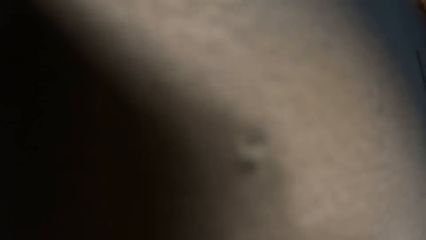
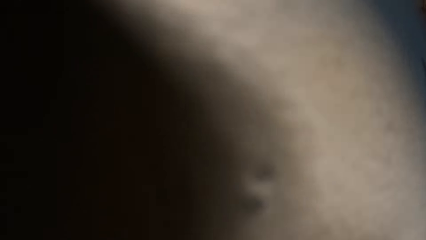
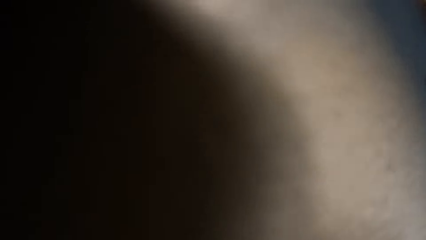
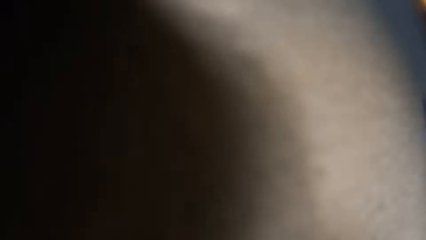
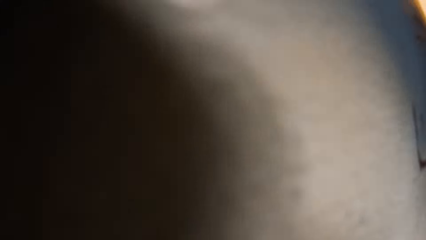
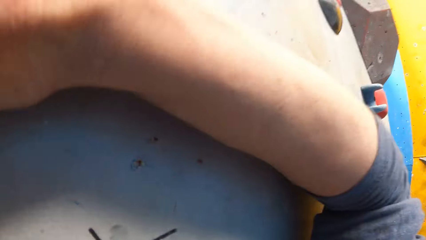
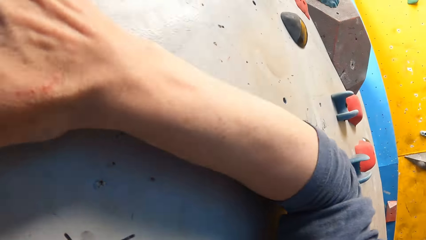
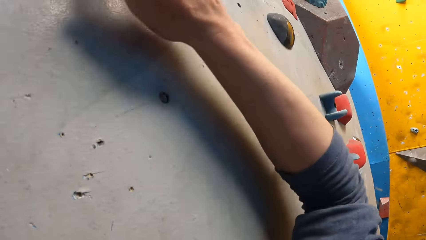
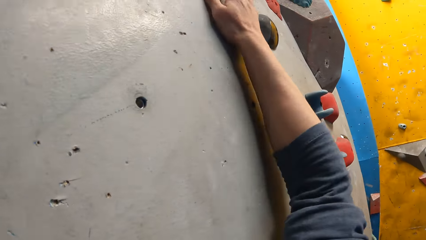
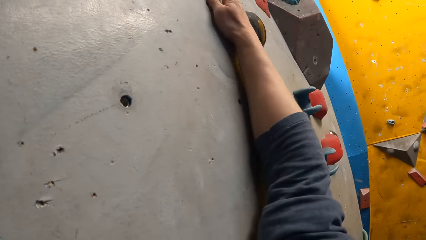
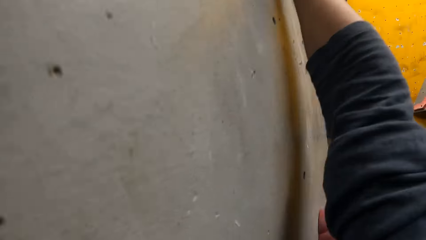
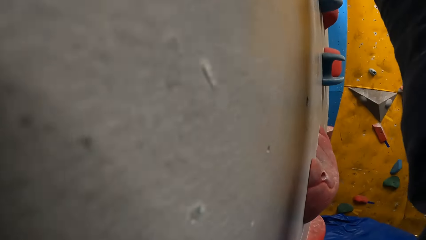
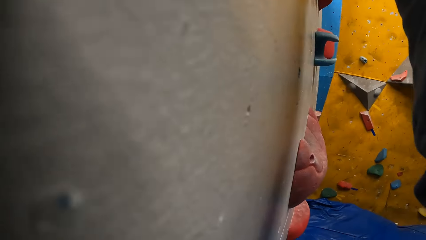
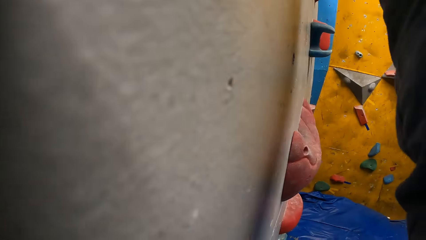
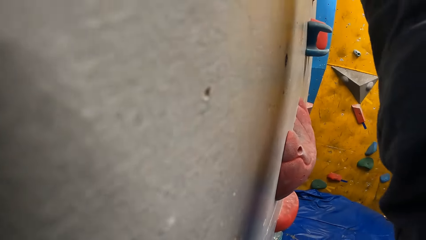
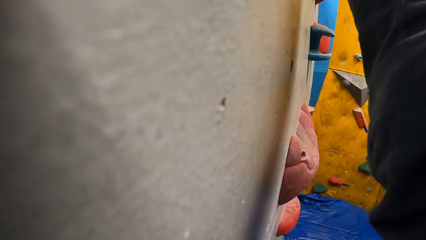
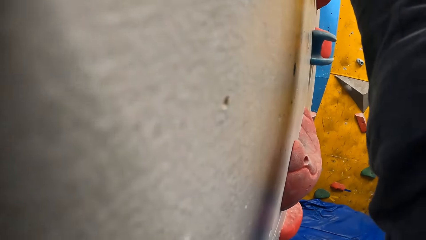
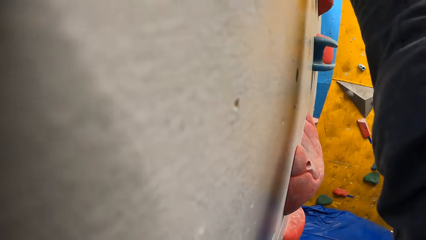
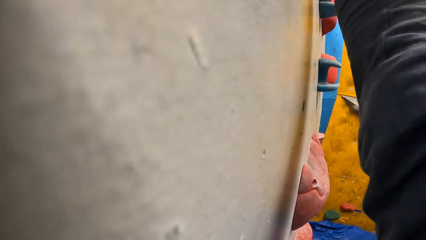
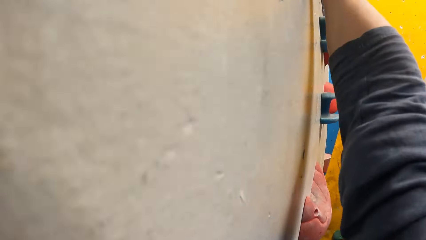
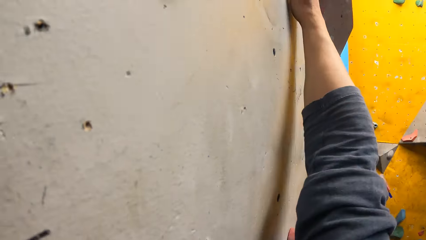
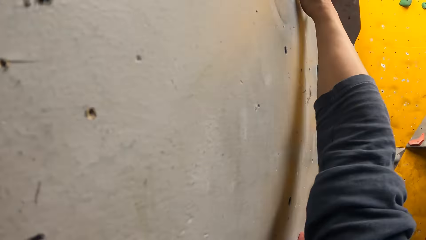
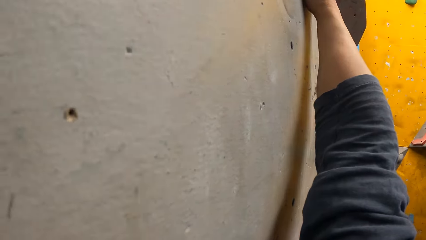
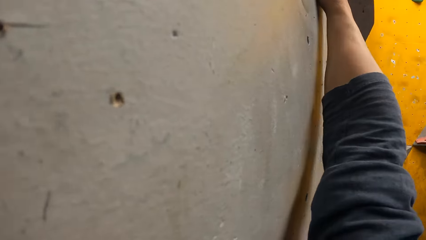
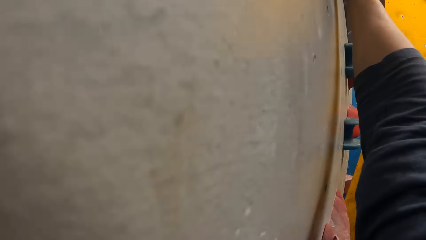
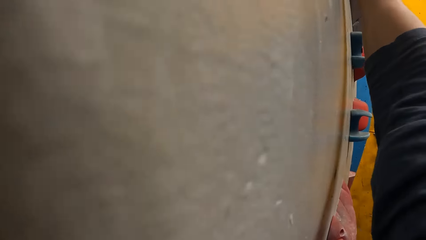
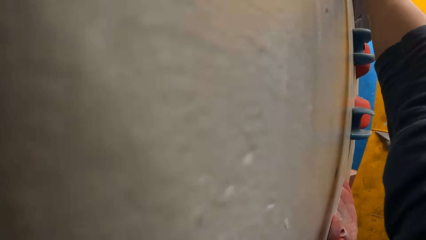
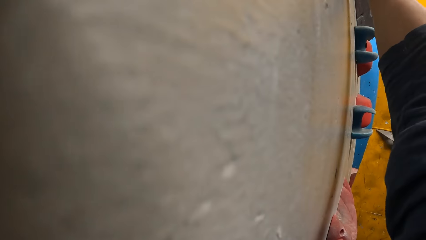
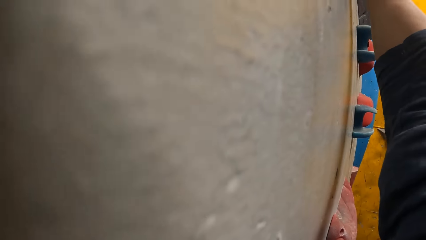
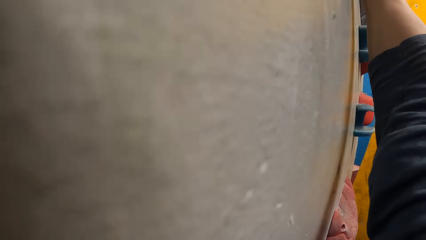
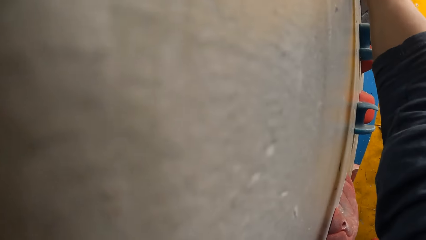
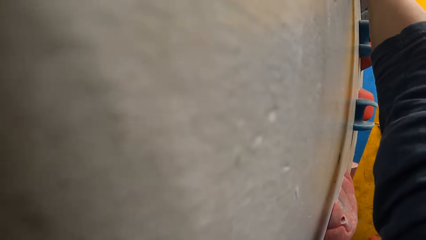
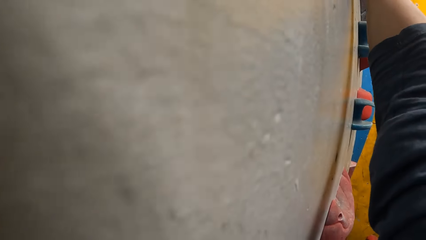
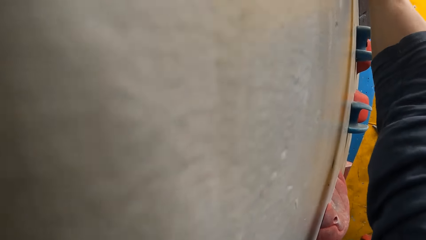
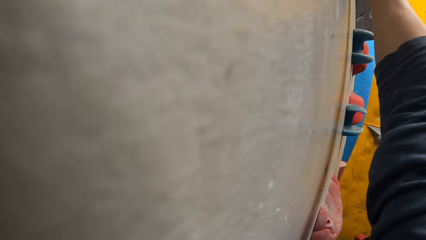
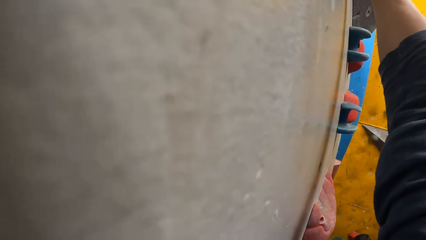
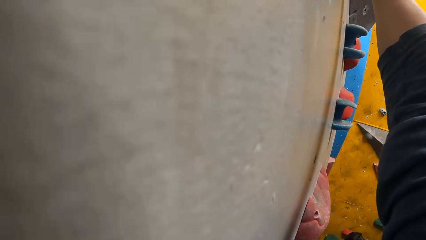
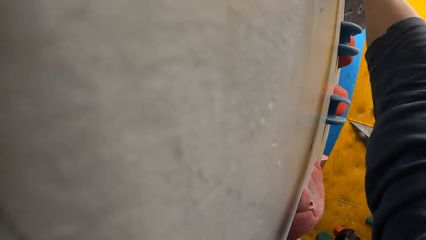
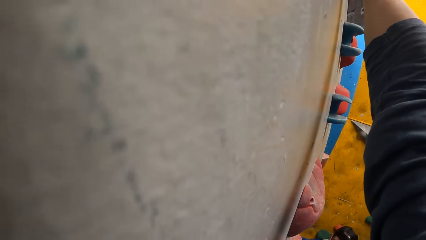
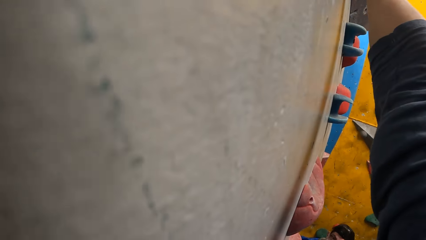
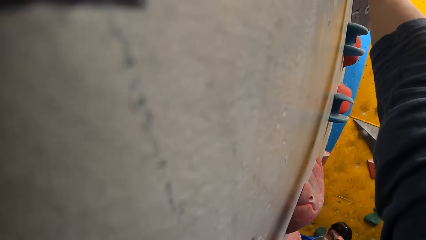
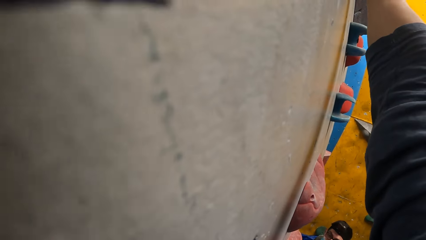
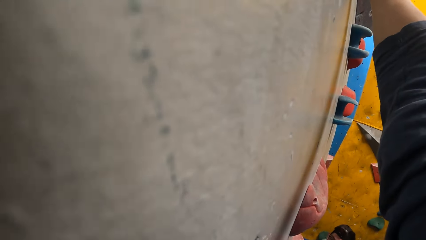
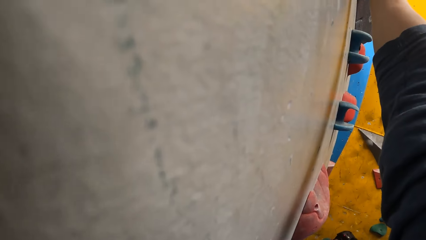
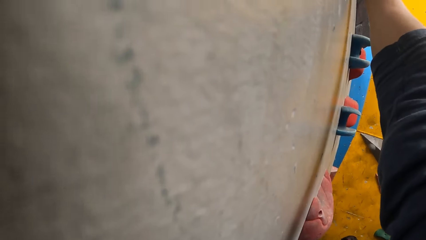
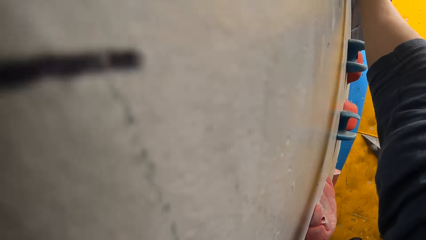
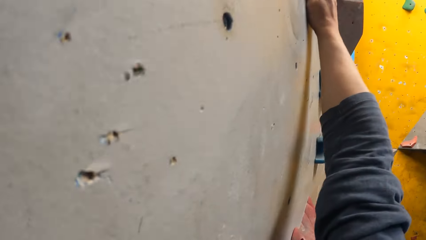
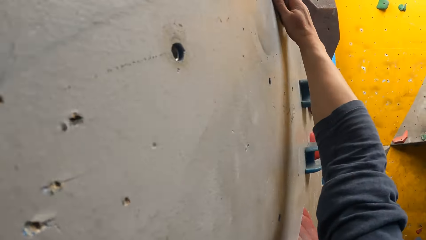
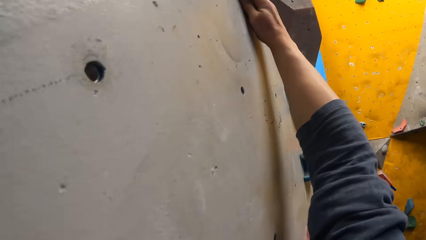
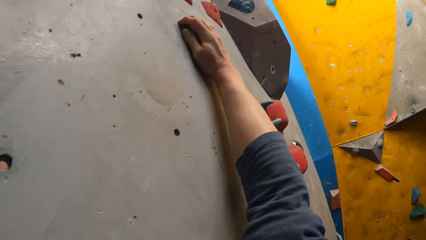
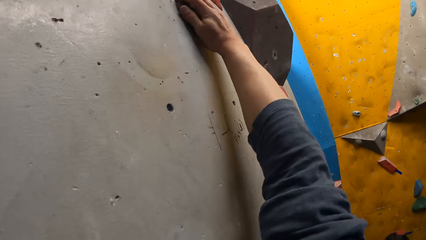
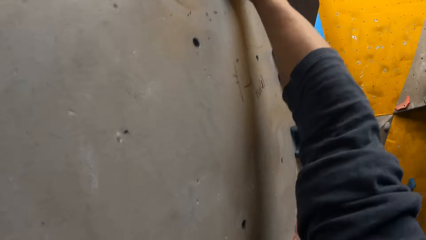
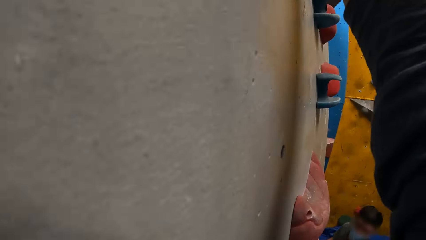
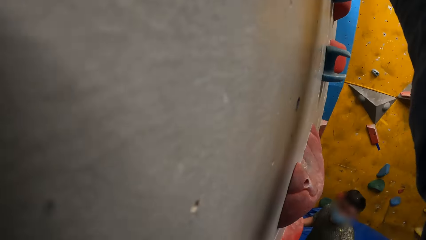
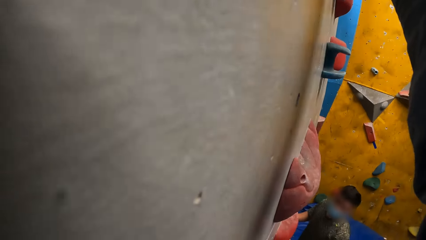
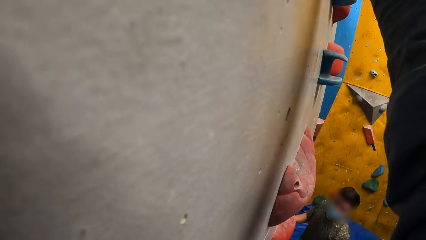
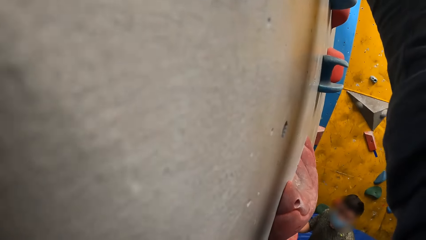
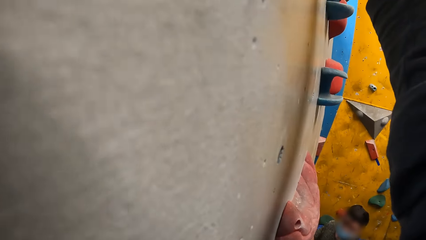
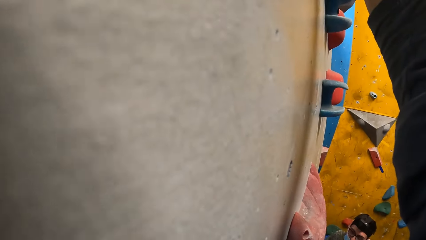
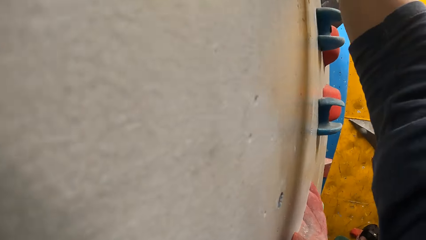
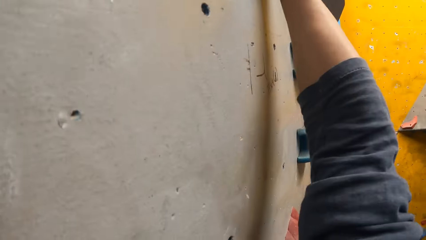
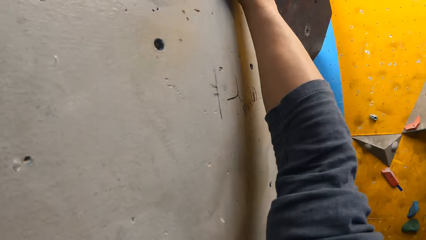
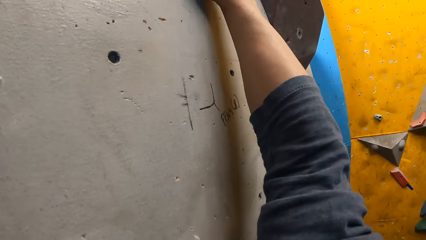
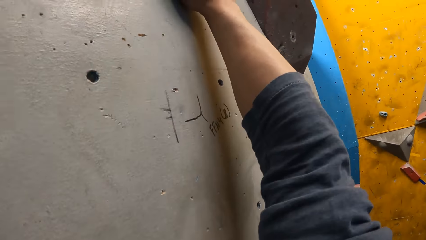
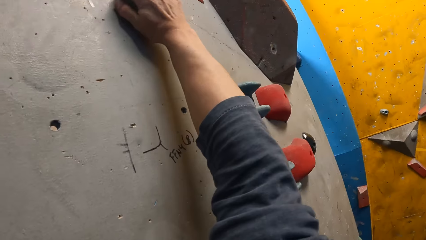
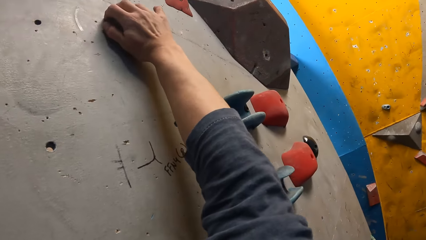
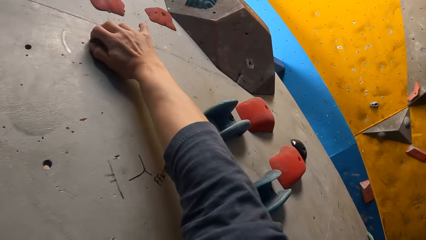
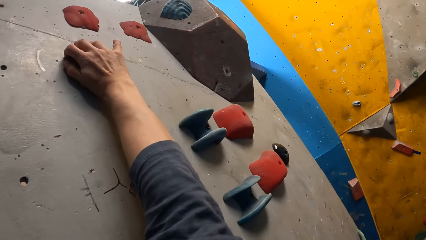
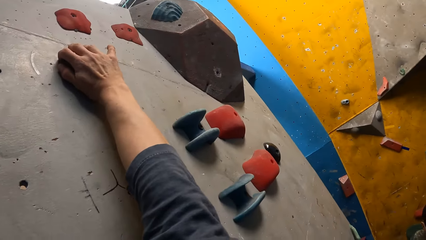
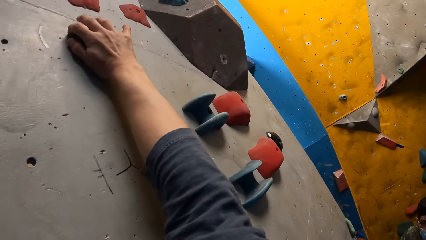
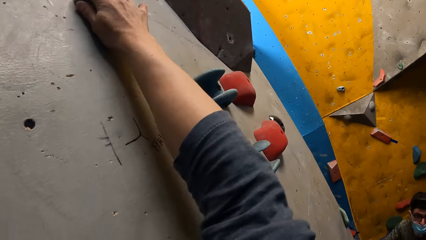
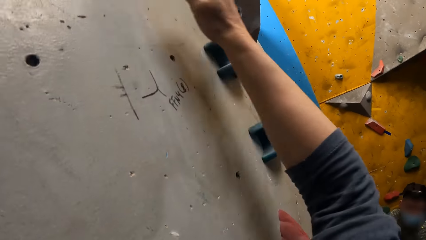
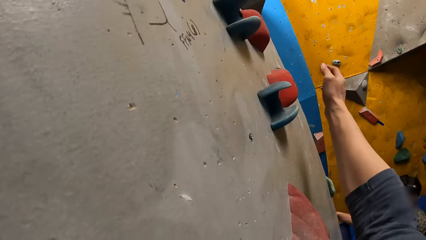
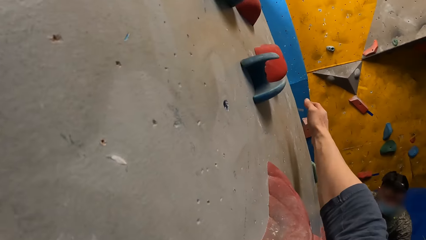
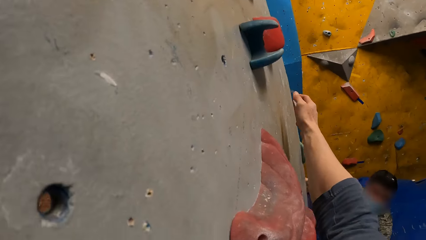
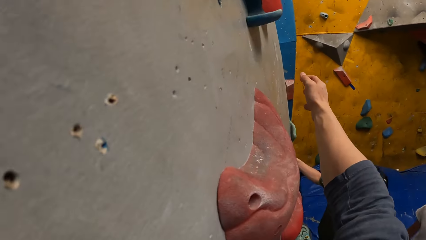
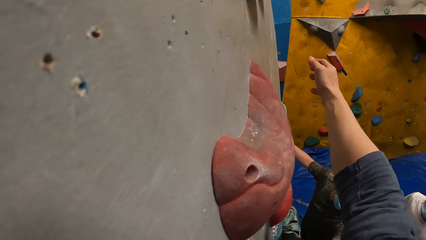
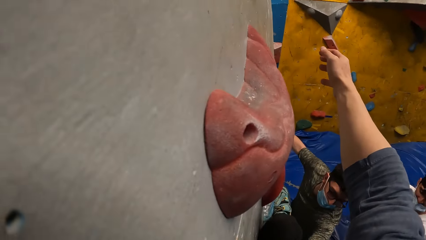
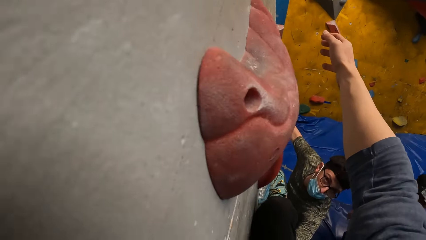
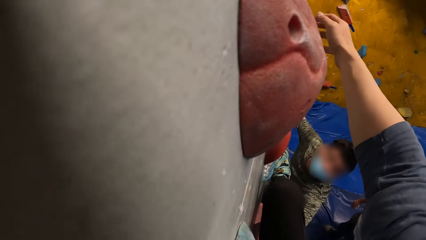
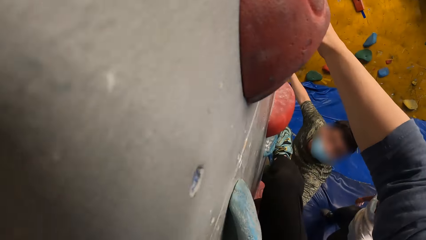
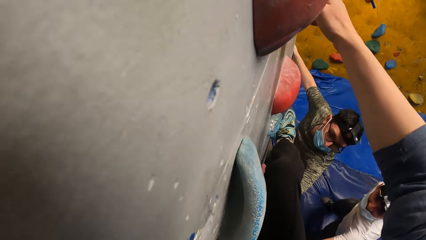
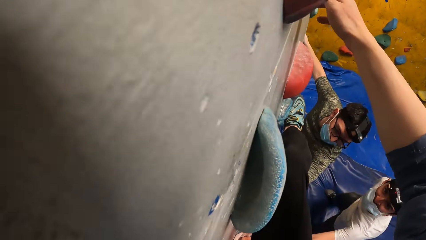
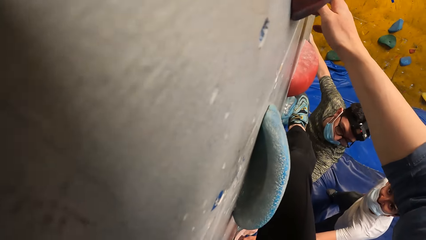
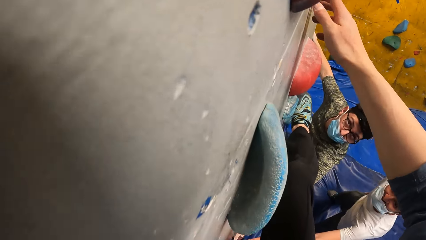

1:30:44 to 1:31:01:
The camera wearer brings down his right hand.
